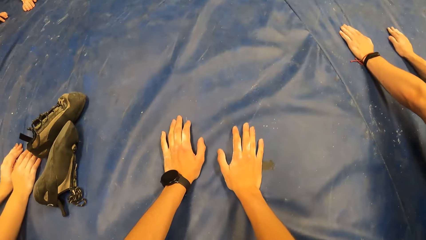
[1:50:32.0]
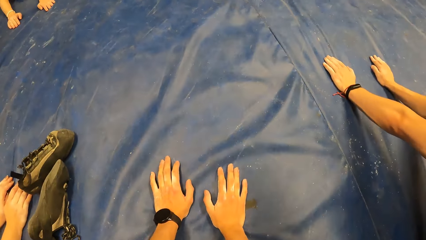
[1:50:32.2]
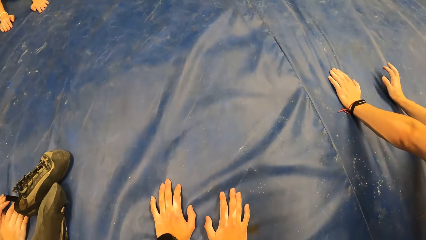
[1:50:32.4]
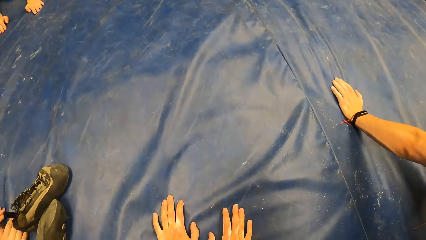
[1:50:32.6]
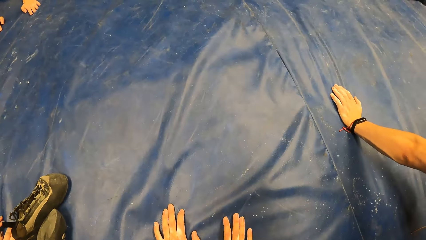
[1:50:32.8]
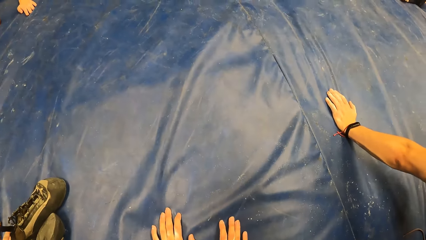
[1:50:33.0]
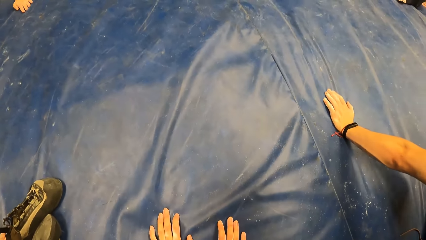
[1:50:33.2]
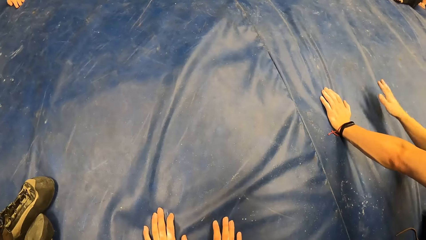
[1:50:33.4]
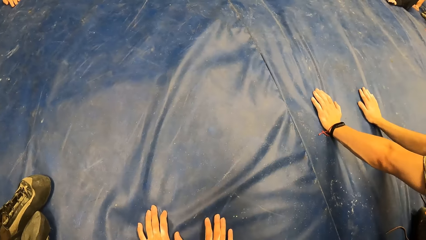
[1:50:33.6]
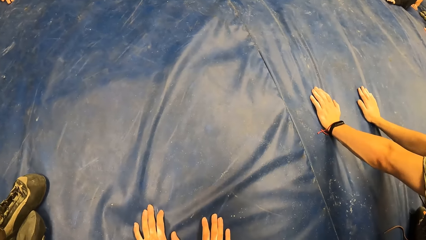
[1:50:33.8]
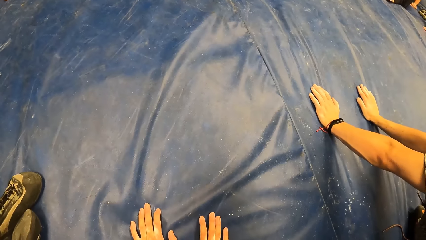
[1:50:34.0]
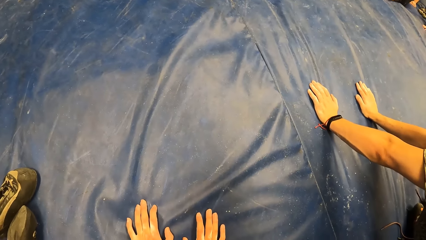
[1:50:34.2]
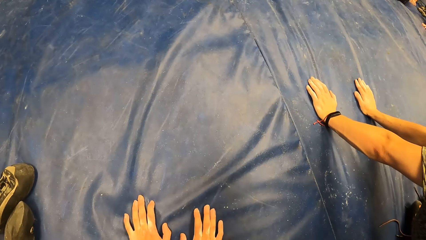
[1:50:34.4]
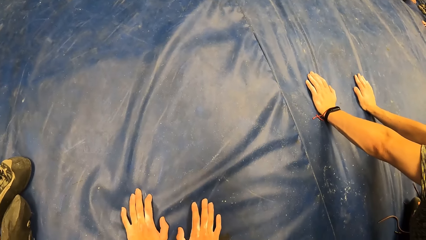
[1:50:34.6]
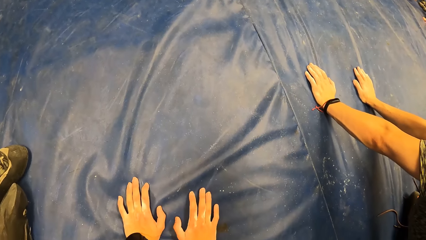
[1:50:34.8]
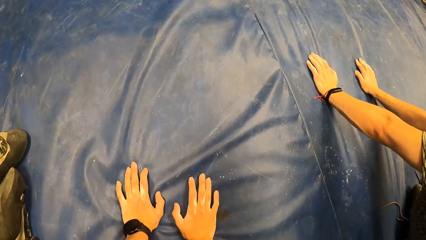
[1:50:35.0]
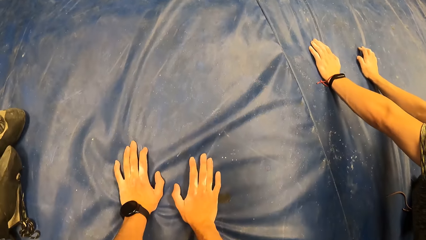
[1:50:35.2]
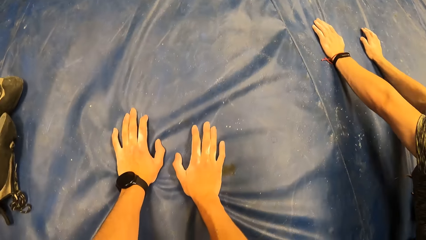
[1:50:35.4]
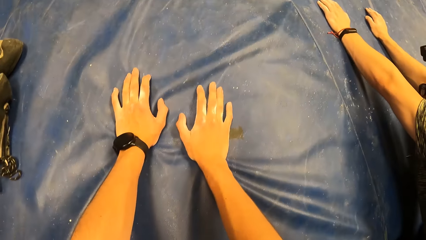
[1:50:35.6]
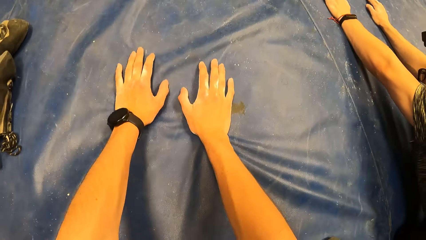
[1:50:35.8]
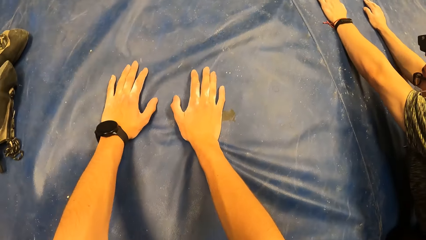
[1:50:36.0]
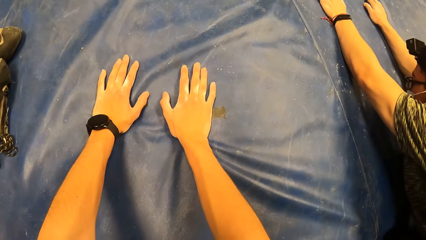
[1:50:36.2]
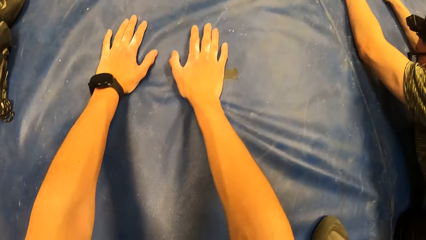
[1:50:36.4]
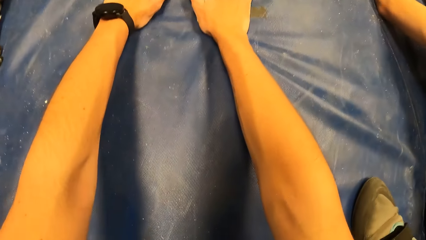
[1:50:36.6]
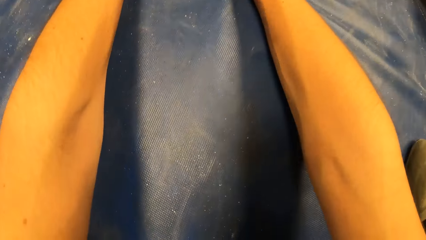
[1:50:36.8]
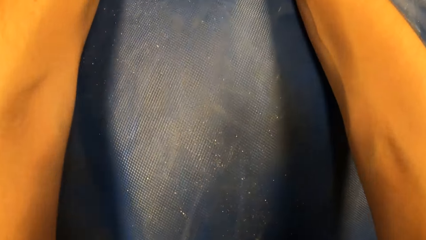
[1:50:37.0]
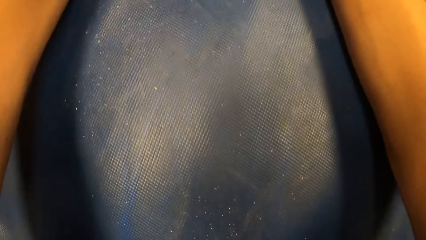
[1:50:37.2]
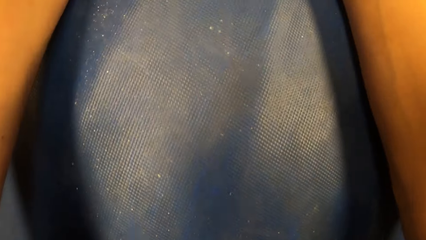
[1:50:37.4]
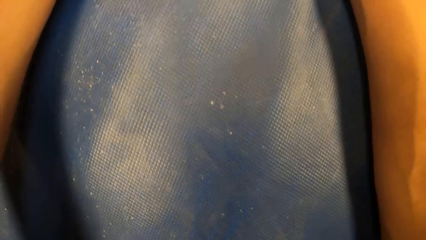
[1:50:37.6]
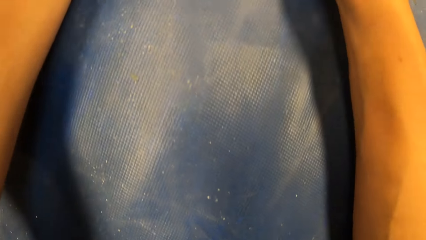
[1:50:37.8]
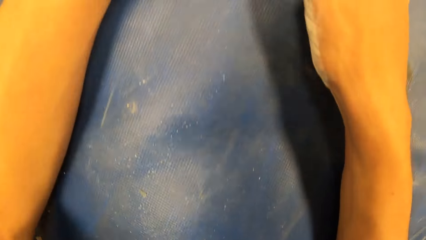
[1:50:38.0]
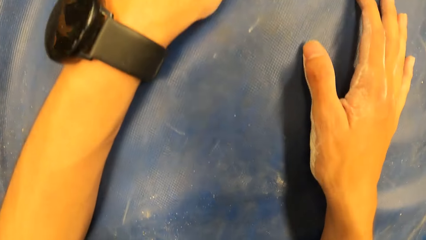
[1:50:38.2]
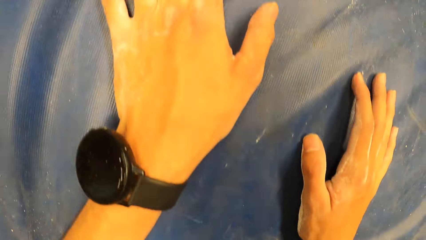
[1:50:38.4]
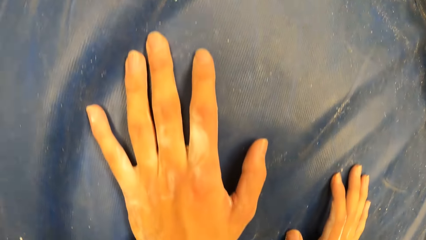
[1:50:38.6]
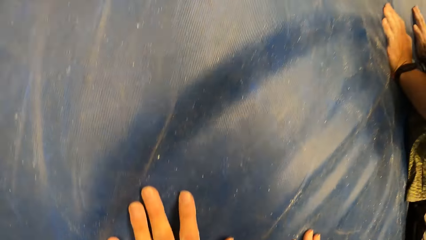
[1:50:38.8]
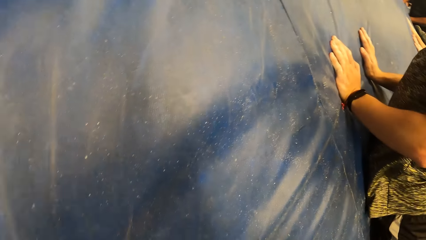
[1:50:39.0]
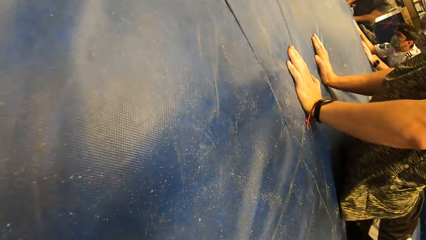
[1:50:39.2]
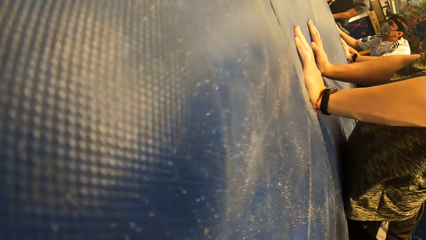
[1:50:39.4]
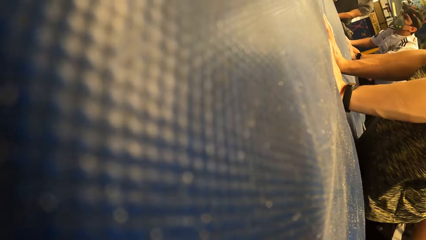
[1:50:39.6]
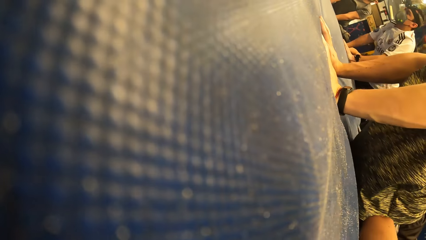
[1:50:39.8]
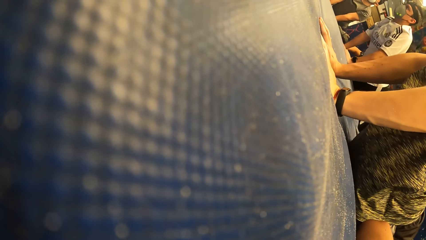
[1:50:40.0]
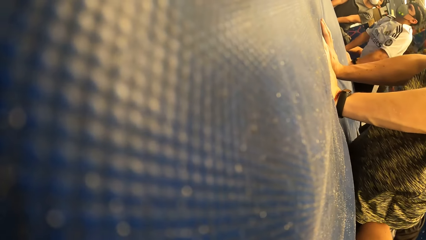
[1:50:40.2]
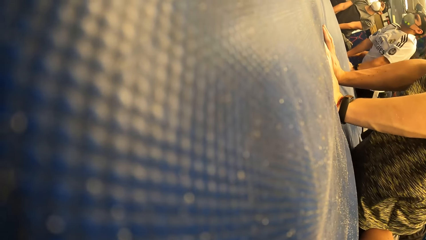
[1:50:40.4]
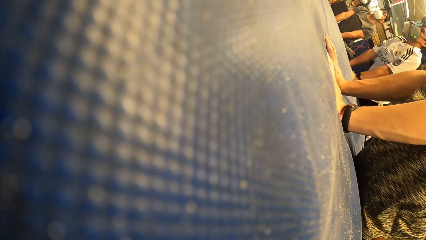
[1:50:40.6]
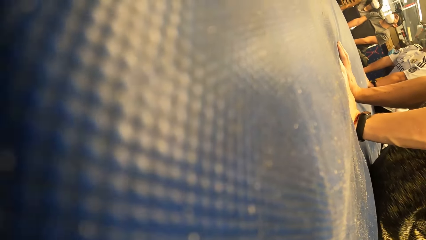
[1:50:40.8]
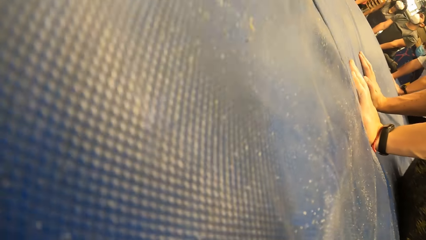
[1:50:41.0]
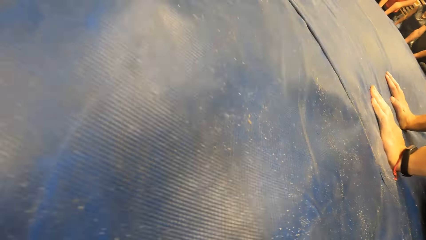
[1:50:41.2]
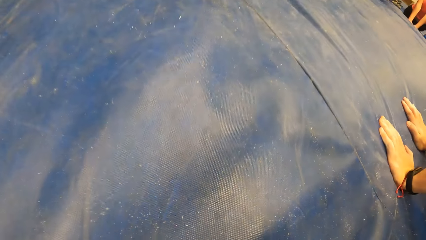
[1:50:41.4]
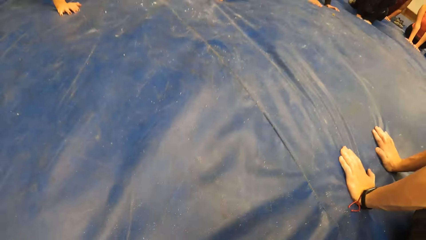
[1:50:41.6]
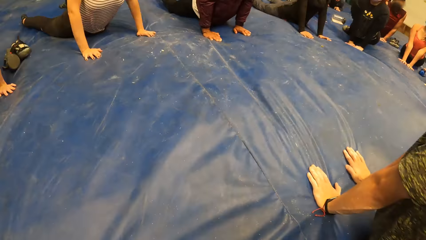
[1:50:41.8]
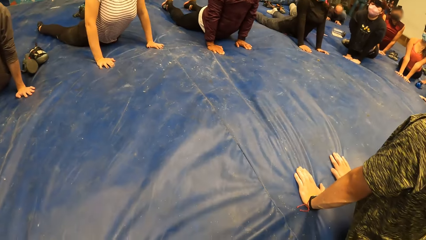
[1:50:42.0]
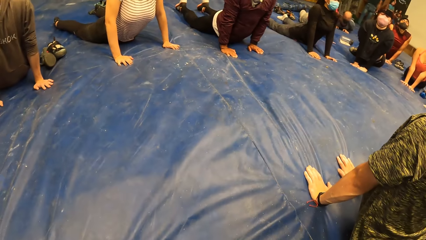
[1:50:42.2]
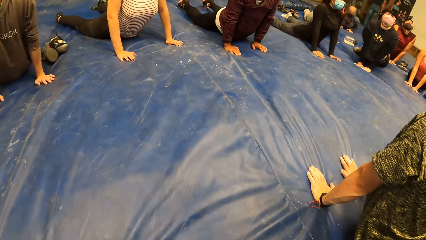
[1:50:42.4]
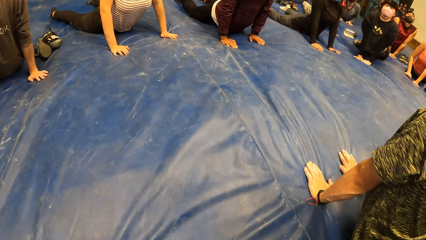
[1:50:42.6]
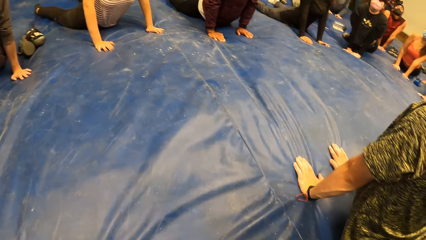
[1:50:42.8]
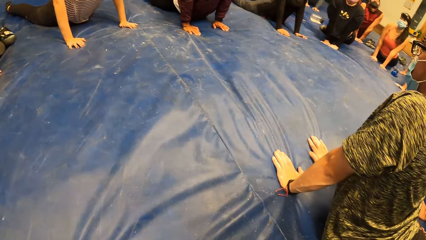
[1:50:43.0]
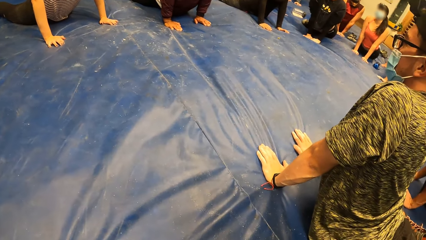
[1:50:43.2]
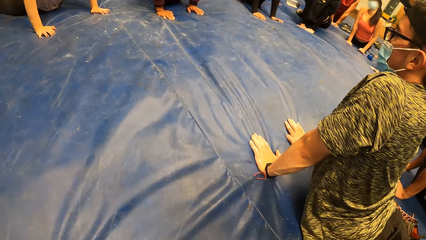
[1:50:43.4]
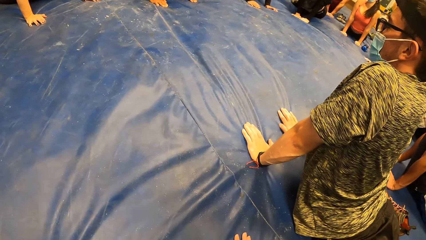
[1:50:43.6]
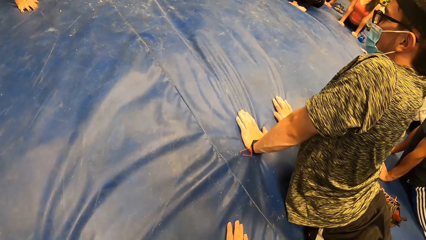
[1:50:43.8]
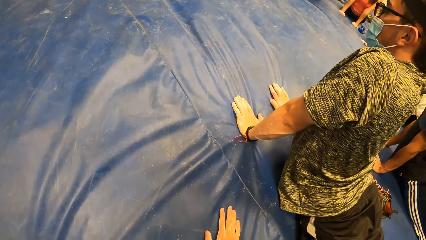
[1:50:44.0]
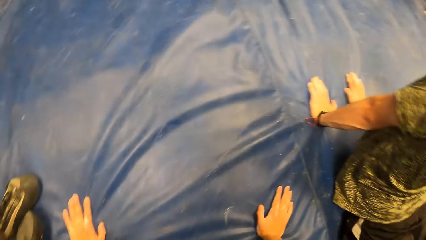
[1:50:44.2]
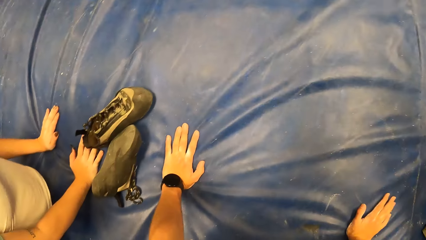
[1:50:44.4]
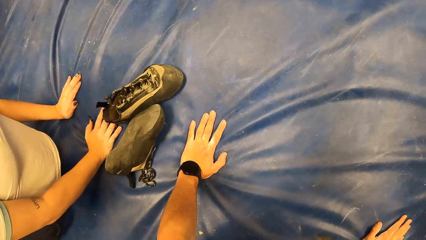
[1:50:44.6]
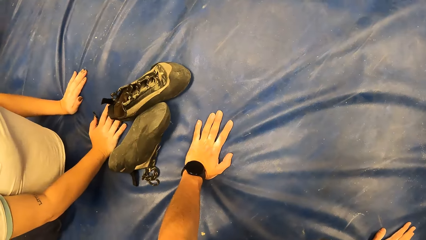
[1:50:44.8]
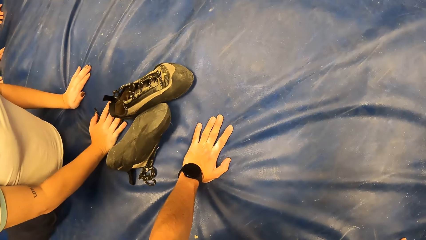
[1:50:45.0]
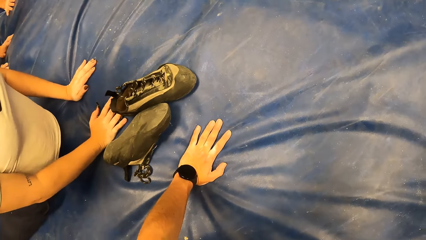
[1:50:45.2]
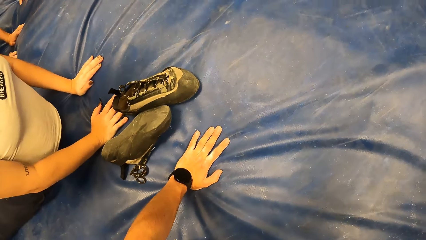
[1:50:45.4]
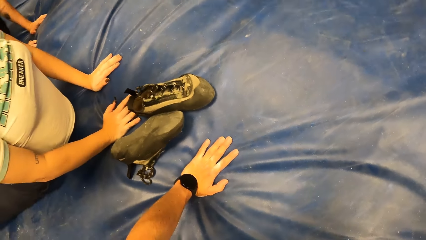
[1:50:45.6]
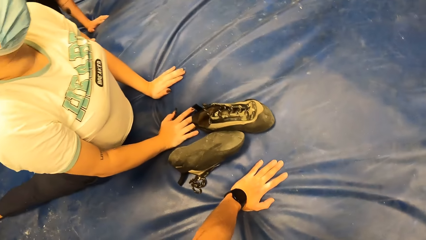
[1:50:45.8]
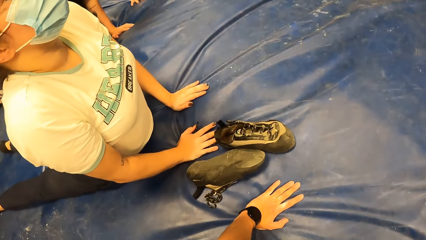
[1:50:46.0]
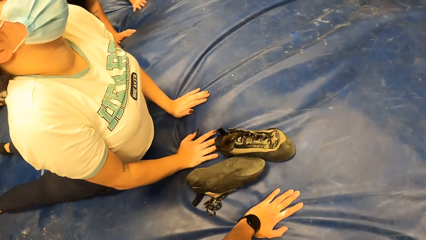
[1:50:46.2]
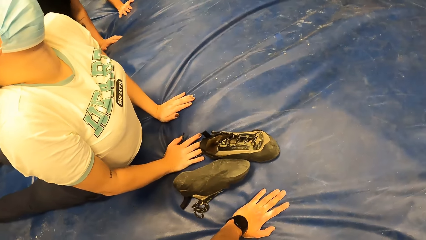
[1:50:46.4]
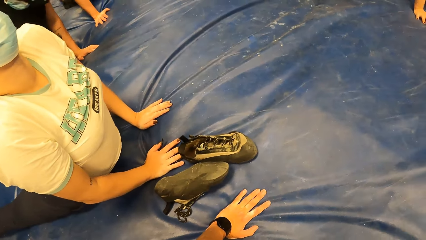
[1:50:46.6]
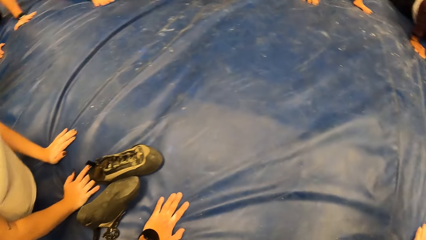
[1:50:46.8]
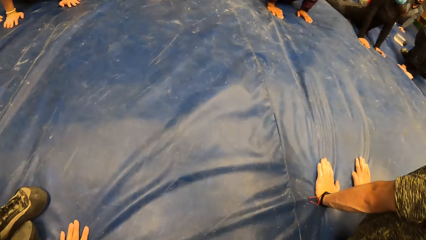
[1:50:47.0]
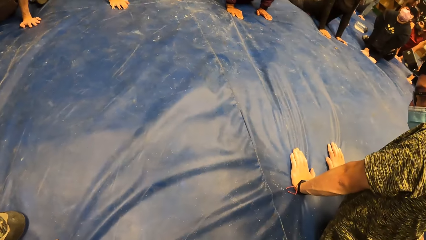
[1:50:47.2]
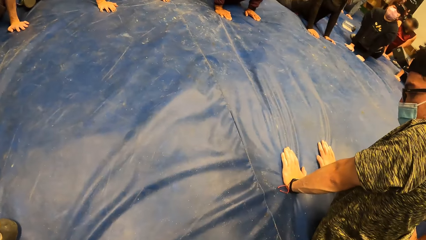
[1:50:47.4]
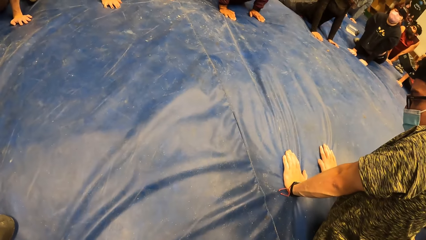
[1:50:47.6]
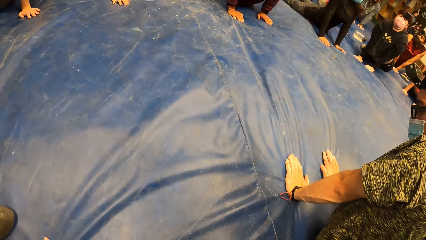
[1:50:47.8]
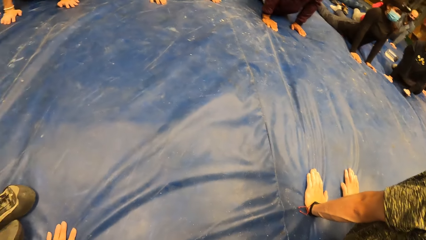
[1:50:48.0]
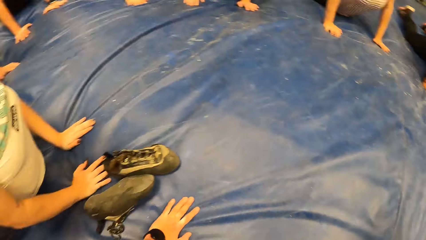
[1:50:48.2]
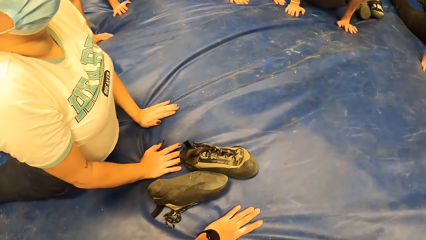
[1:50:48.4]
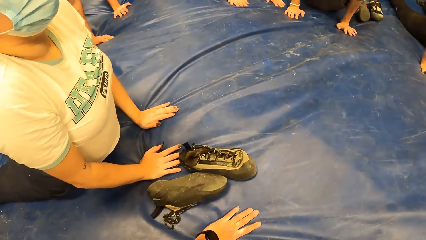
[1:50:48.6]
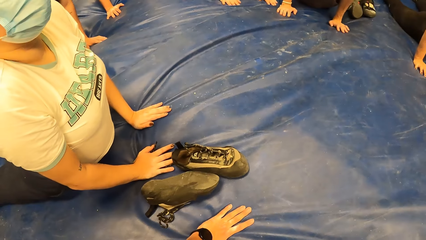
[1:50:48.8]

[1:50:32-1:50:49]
The man removes his right hand from the floor and places his right hand on the floor. The camera wearer turns towards a group of people. They turn towards the man. They turn towards the woman.
